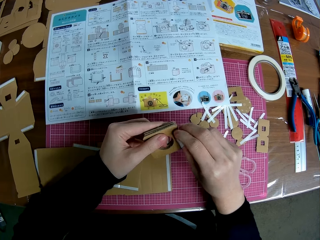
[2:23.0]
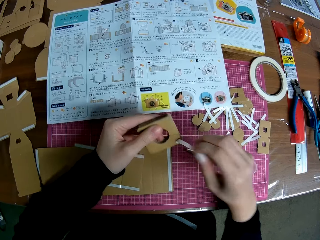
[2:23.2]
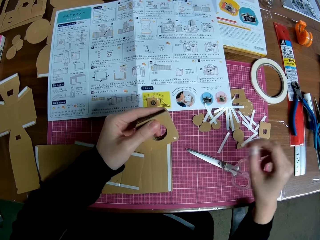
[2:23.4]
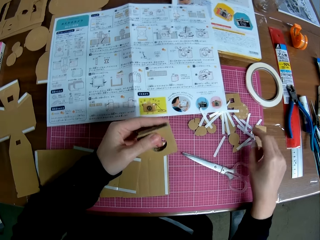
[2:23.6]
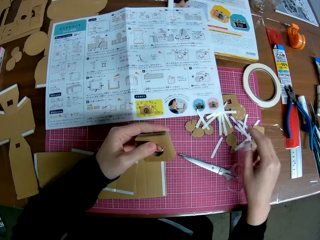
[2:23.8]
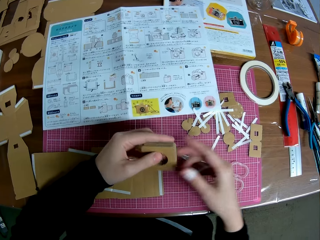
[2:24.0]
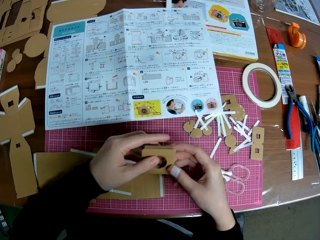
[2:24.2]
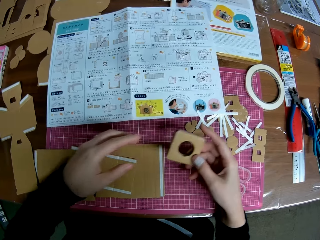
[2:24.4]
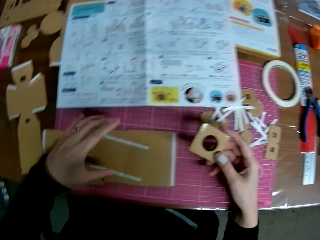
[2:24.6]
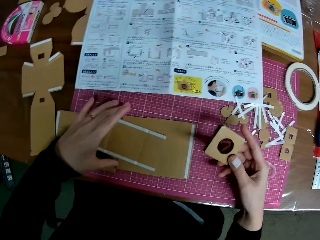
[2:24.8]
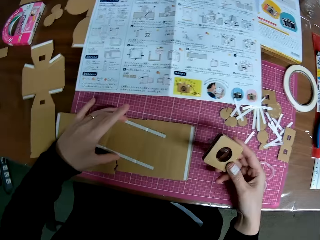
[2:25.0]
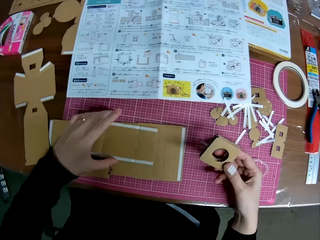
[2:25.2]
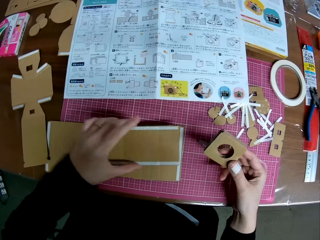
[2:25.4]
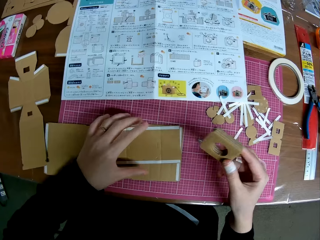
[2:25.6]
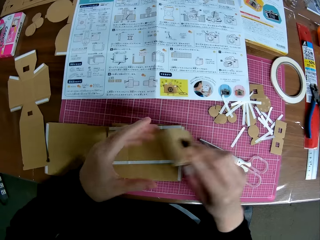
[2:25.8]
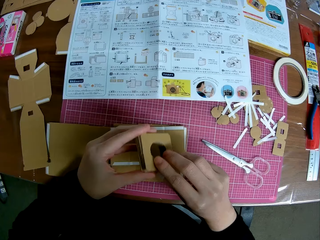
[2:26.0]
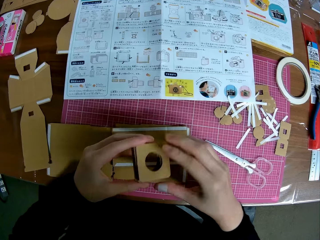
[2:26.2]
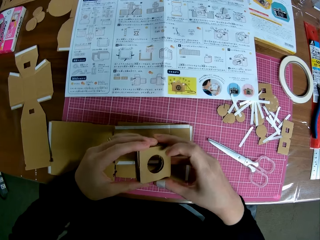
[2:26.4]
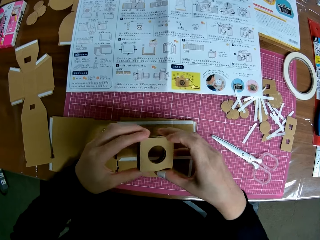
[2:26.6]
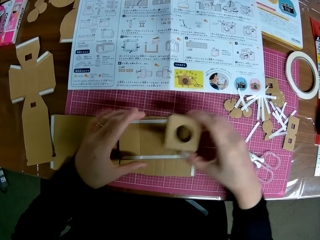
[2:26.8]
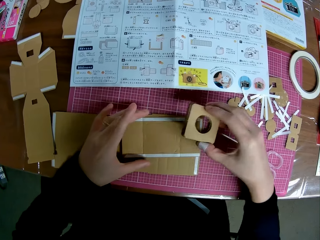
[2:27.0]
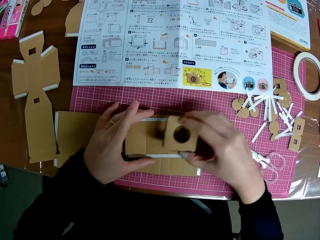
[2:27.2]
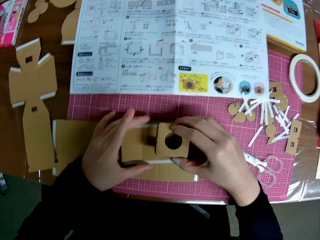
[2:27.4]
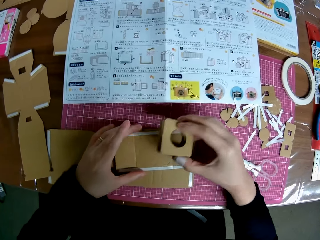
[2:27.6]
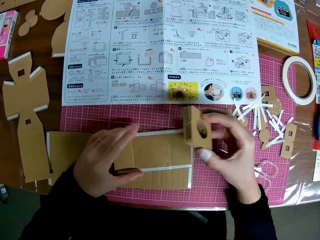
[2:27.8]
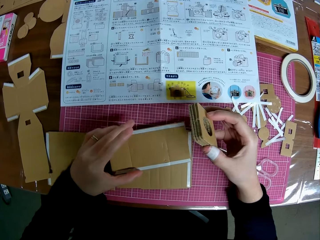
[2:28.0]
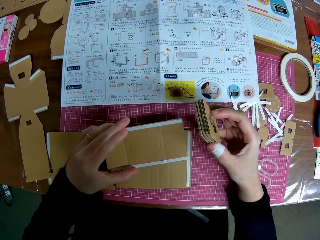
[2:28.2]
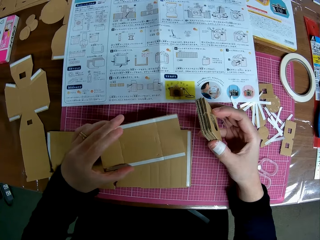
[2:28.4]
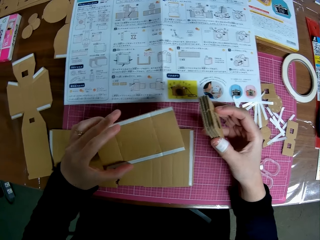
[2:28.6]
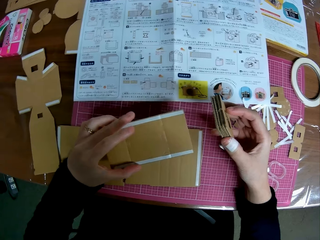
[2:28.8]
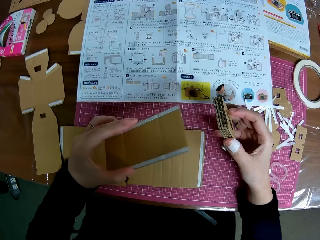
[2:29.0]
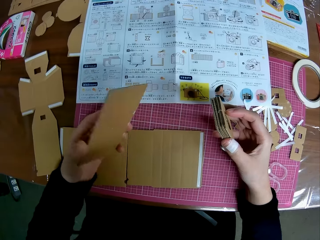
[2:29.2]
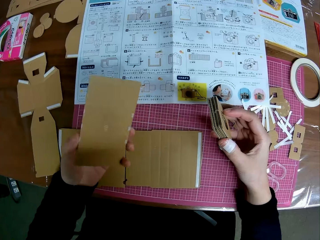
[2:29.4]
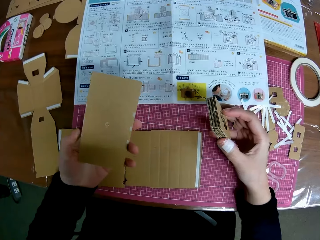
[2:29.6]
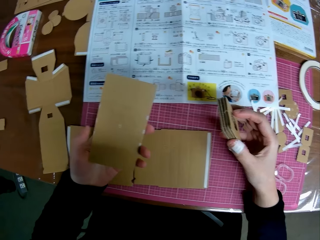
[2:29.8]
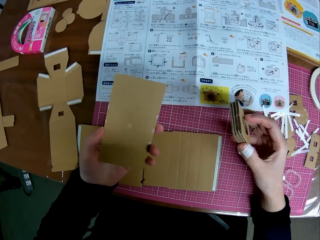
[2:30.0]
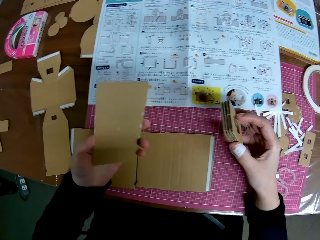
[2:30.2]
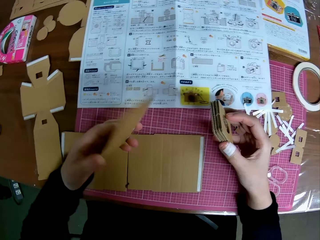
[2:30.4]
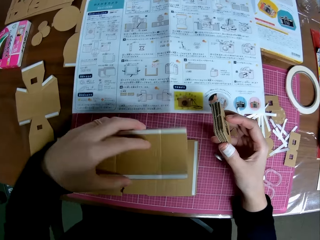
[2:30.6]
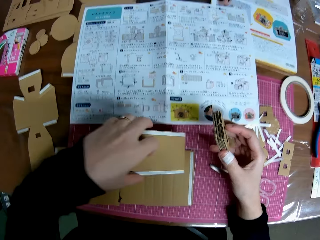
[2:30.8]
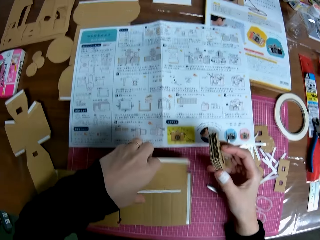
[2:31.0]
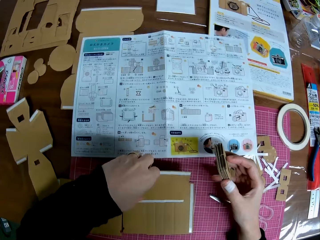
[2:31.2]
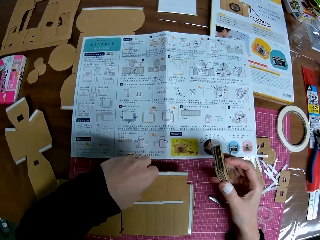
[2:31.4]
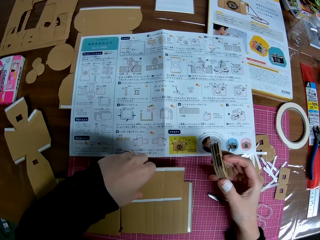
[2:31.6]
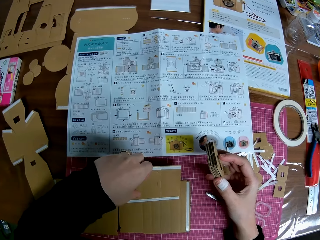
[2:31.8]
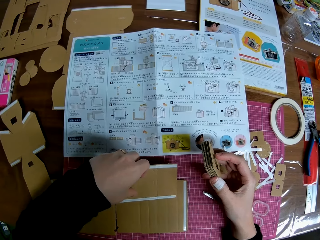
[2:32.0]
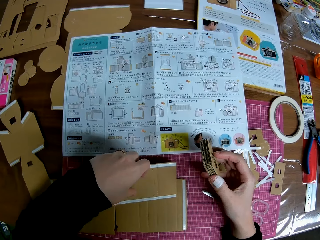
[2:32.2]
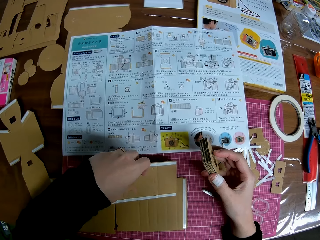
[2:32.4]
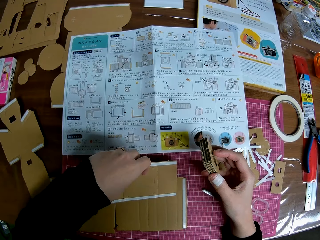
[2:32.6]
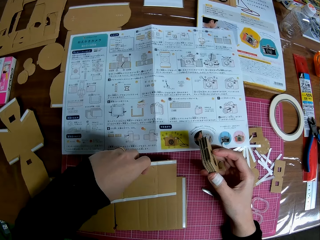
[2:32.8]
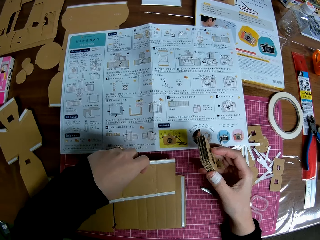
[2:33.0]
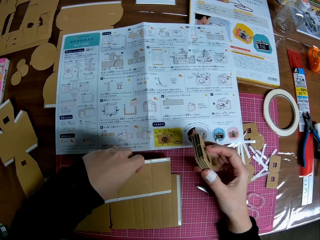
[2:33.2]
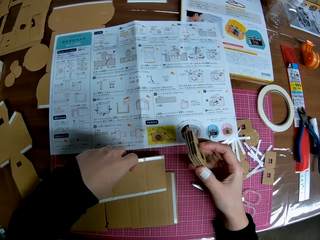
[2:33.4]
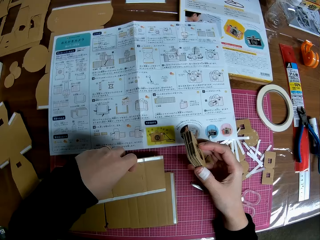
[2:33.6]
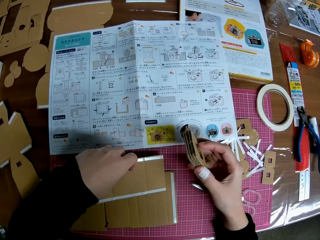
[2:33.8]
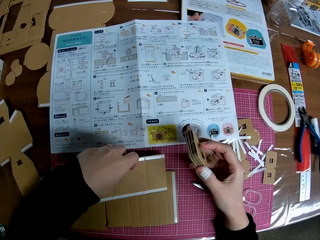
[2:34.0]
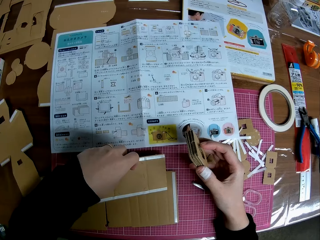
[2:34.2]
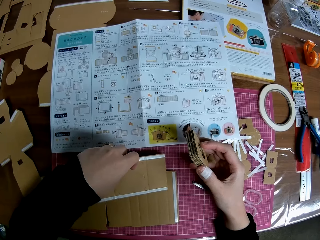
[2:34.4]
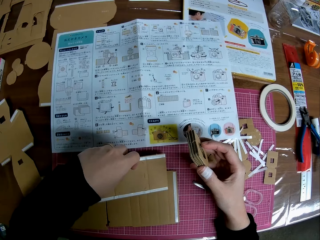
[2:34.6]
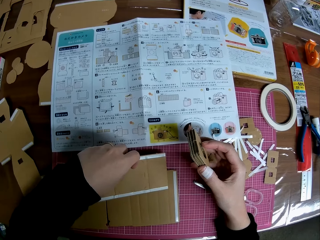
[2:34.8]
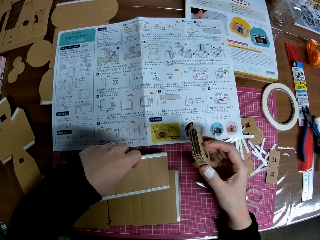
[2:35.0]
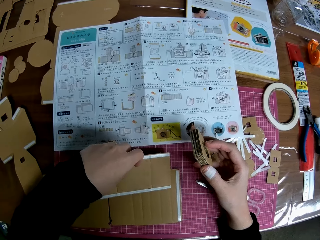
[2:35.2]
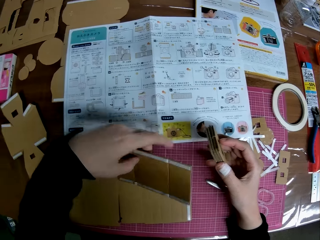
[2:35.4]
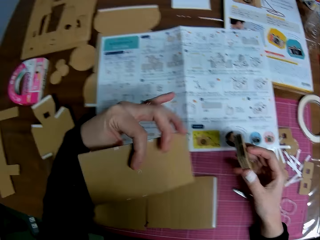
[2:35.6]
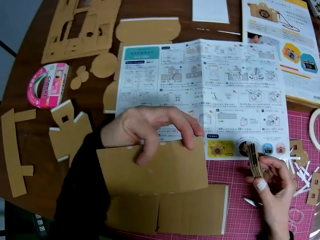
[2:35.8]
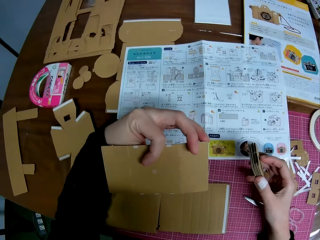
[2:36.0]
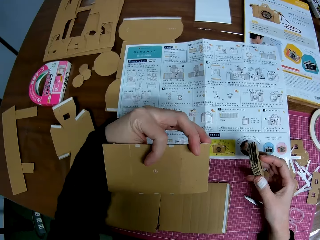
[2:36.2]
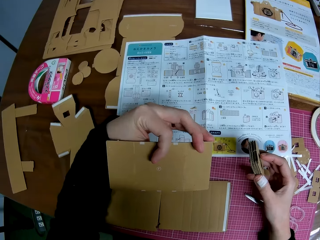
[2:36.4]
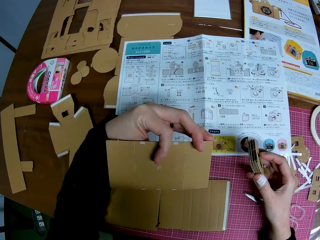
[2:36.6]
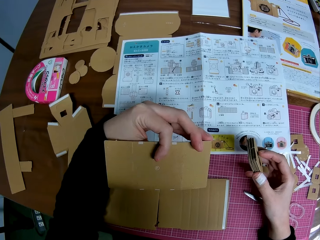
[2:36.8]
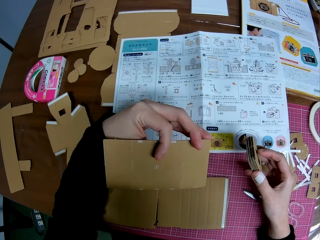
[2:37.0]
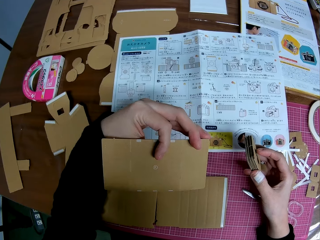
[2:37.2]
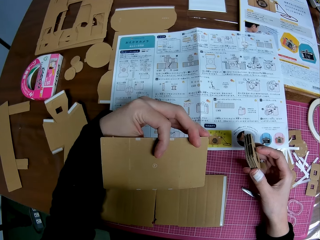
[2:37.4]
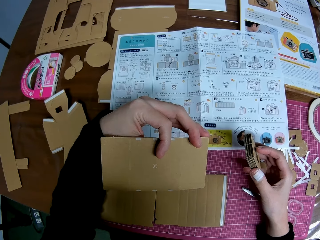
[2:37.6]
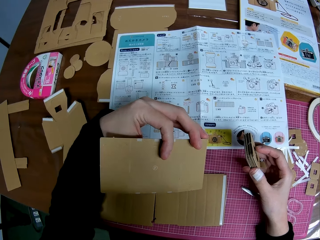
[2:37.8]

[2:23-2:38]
The camera wearer drops the double sided tapes on the cutting mat. They exchange the hand holding the cardboard craft. They move the small pieces stack closer to the big piece. They pick up the cardboard craft. They hold the cardboard craft. They turn the big piece upside down. They pick up the cardboard craft. They drop the big piece on the cutting mat. They look at the blueprint. They turn the big piece upside down again.

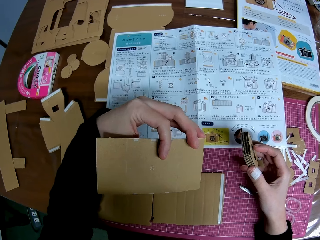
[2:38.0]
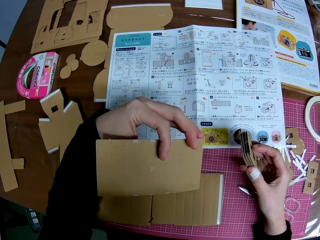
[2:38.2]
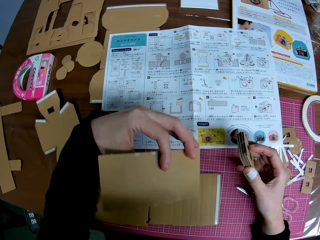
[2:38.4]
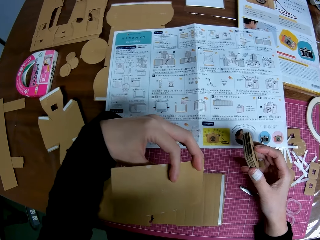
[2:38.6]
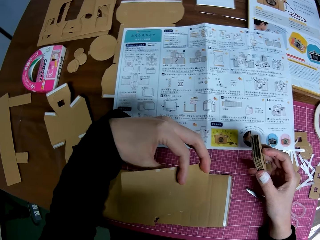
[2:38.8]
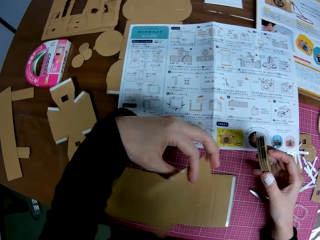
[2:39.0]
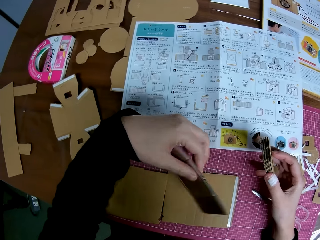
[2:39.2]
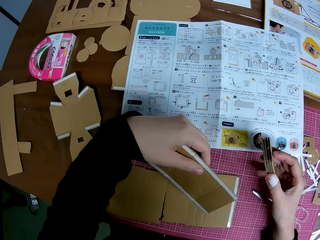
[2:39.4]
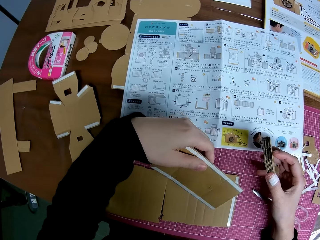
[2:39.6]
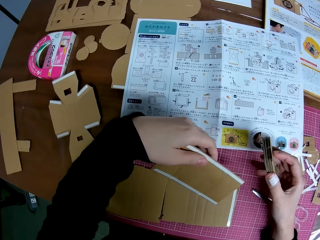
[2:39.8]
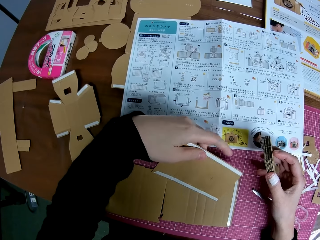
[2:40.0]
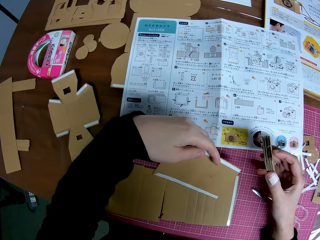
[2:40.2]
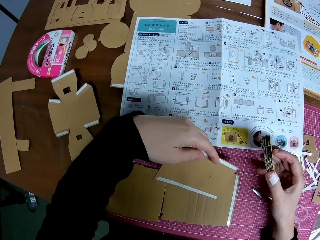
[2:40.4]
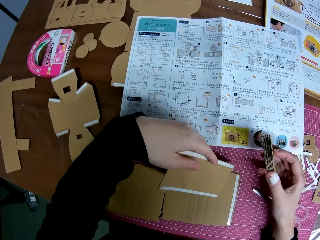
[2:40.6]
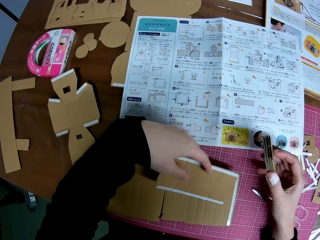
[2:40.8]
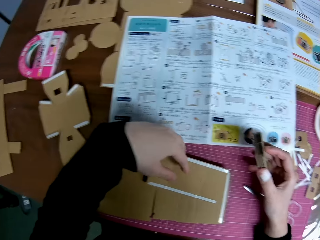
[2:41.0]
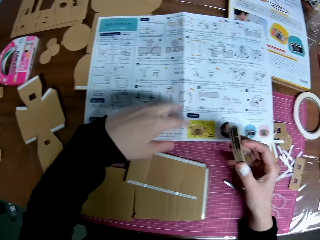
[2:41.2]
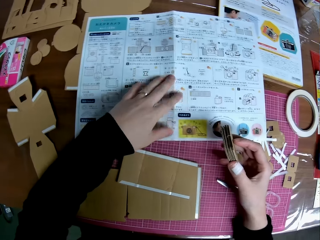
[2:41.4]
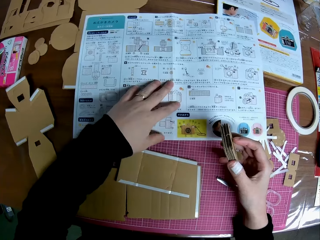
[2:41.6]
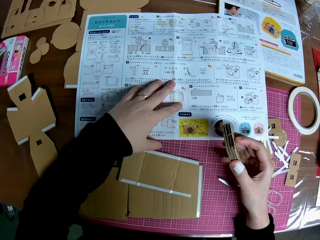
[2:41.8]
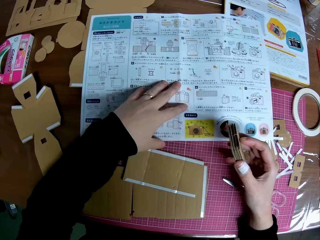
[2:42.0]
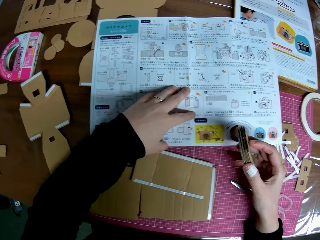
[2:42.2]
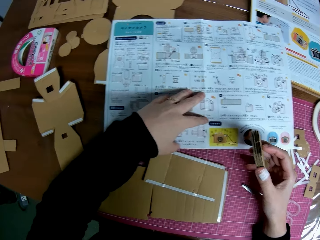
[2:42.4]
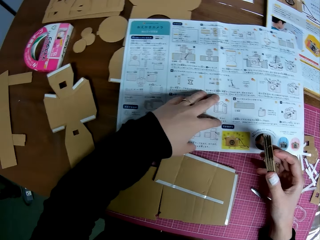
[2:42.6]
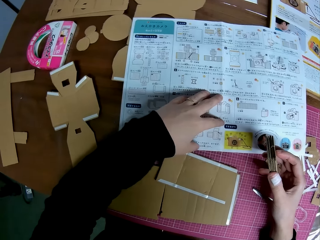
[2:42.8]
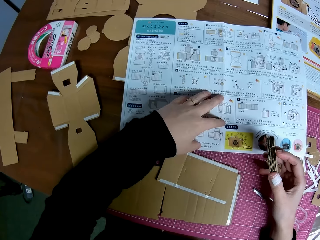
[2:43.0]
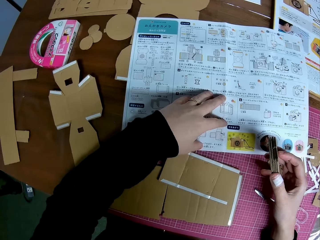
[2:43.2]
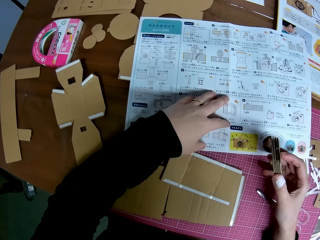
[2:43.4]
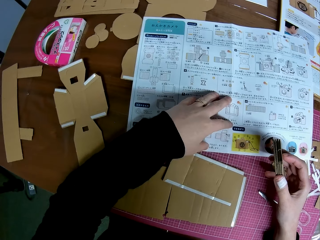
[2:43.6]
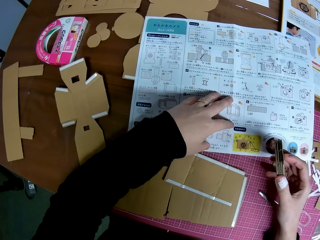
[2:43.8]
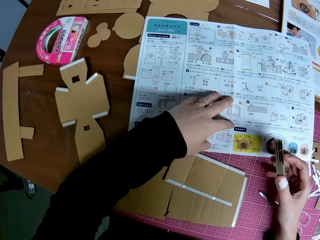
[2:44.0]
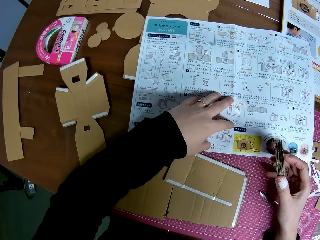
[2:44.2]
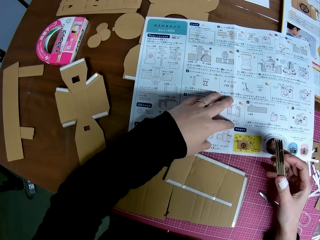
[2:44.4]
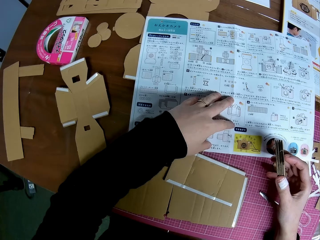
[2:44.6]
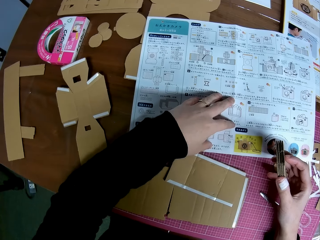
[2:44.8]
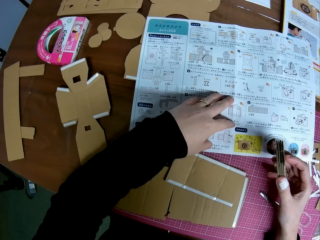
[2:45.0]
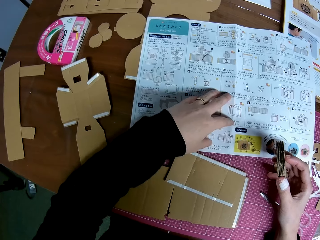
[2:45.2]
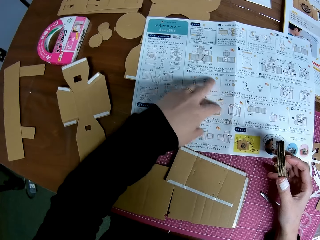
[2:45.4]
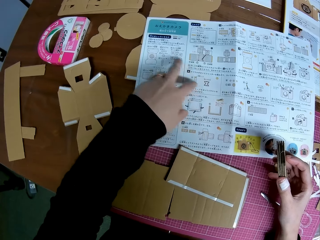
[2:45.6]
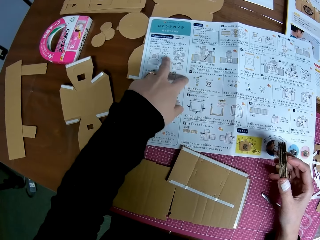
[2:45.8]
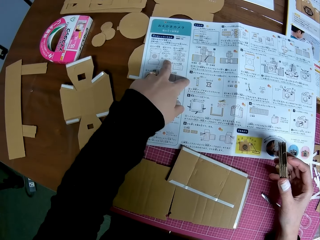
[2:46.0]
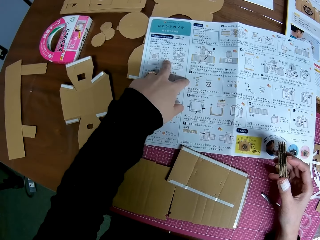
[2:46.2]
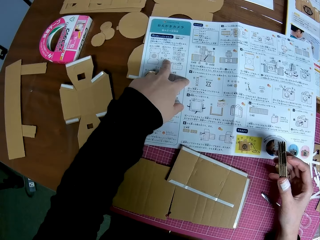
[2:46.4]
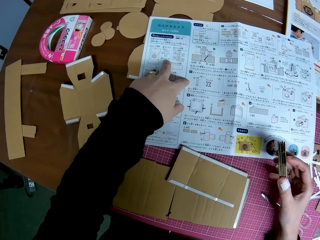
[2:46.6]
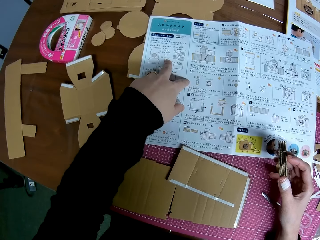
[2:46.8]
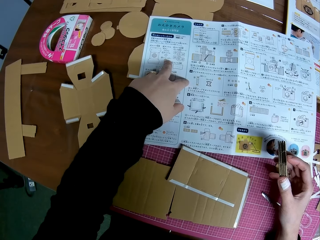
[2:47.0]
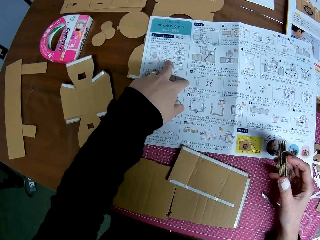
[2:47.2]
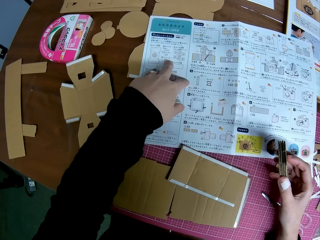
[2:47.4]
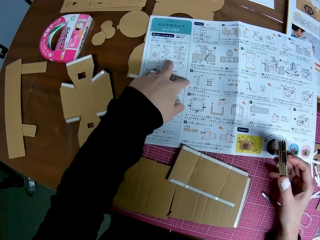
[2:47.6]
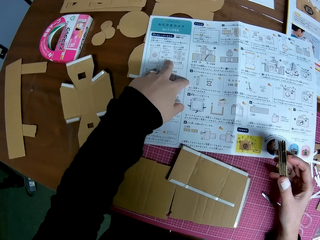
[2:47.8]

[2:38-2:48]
The camera wearer drops the big piece on the cutting mat. They touch the manual. They read the blueprint.
